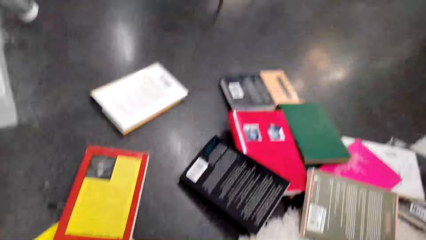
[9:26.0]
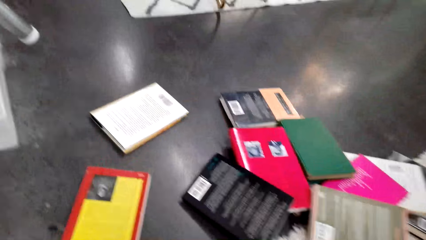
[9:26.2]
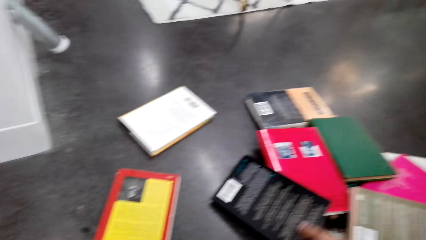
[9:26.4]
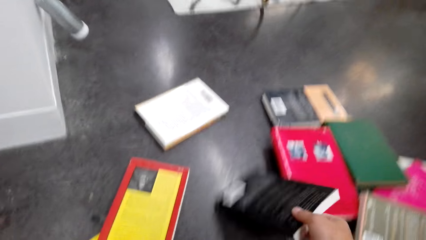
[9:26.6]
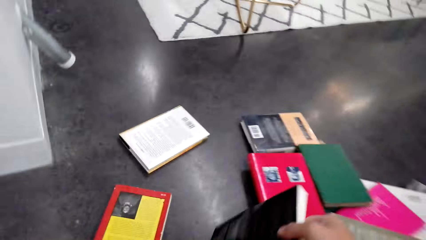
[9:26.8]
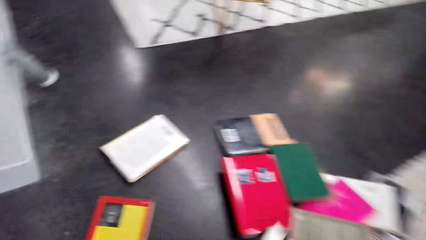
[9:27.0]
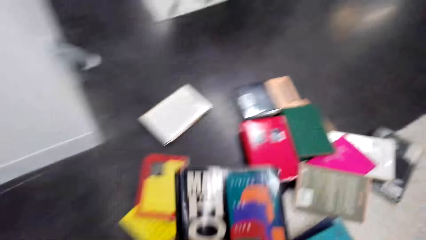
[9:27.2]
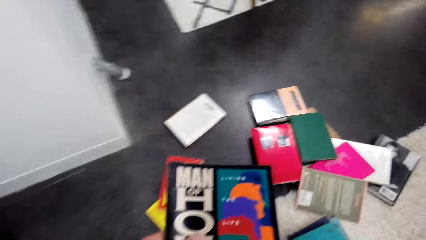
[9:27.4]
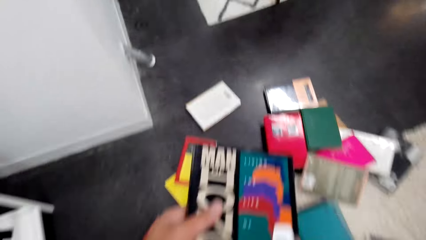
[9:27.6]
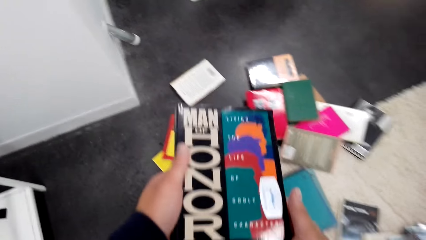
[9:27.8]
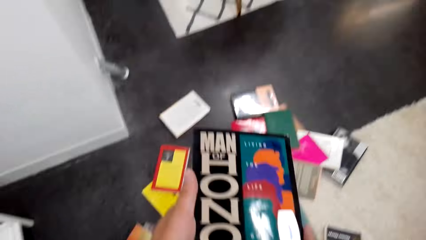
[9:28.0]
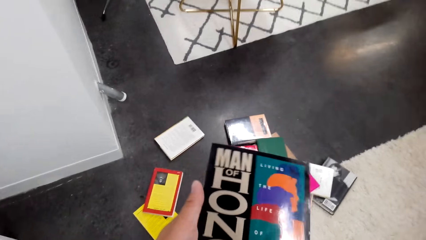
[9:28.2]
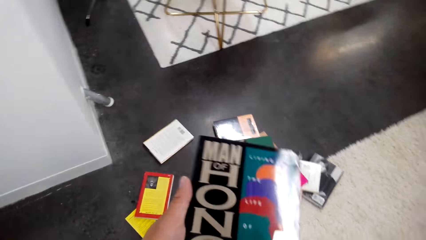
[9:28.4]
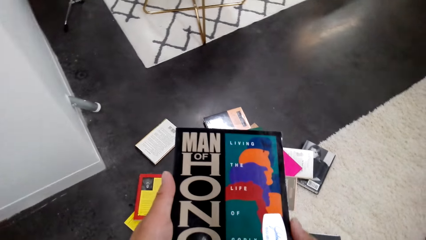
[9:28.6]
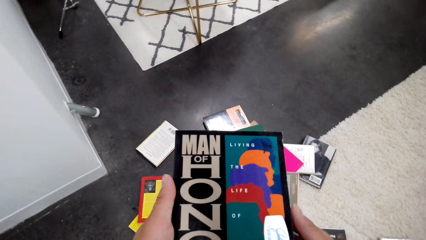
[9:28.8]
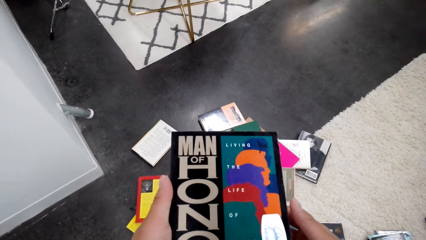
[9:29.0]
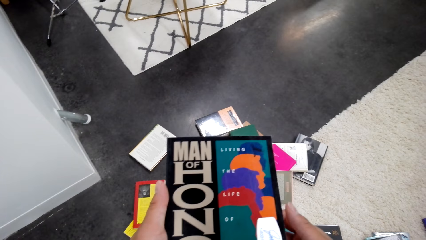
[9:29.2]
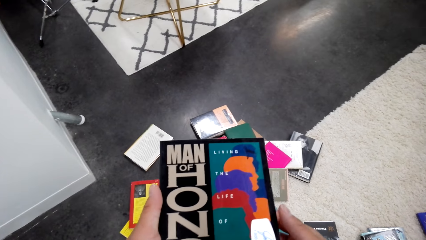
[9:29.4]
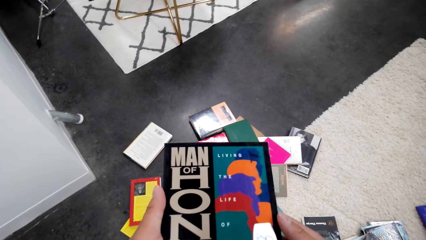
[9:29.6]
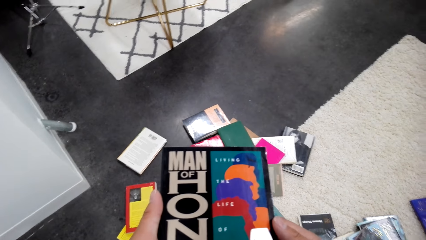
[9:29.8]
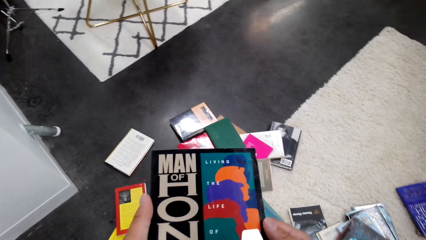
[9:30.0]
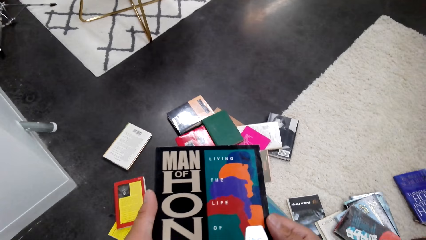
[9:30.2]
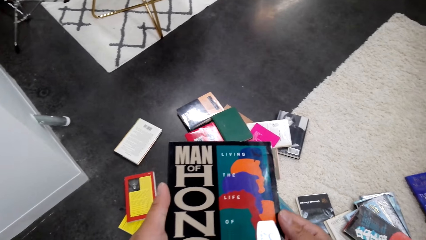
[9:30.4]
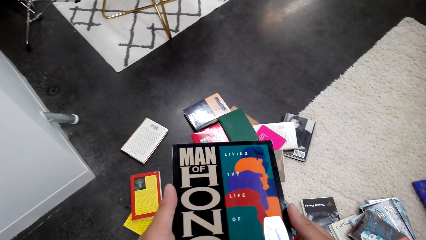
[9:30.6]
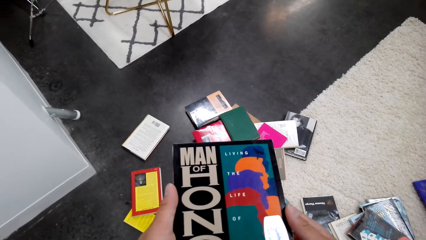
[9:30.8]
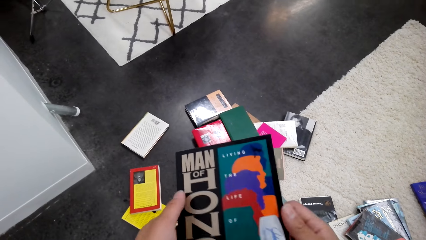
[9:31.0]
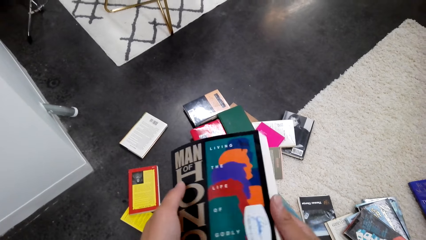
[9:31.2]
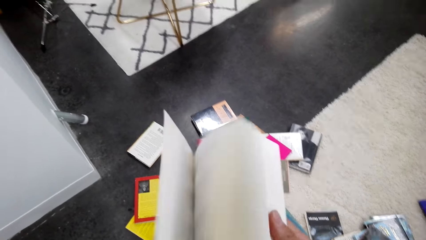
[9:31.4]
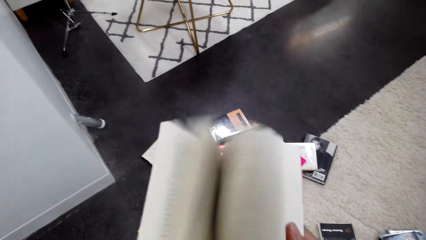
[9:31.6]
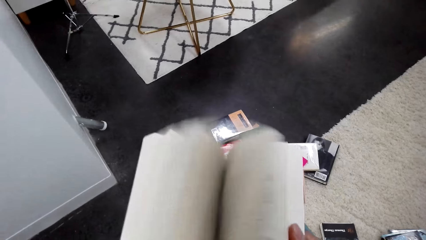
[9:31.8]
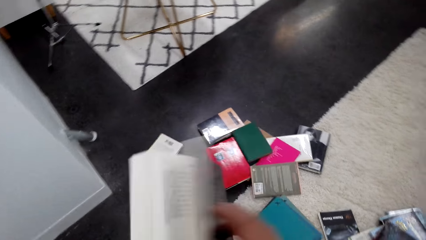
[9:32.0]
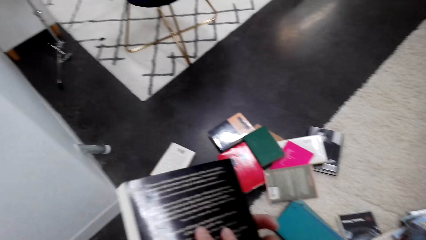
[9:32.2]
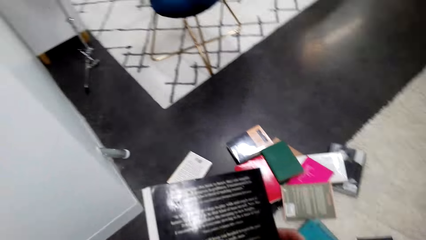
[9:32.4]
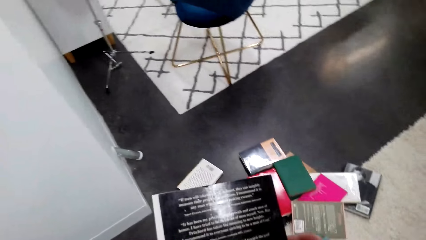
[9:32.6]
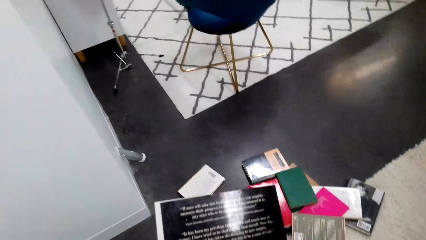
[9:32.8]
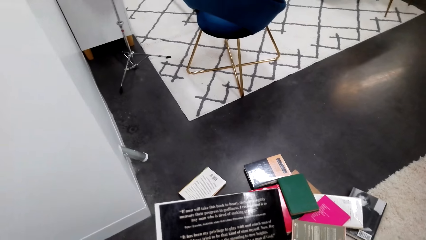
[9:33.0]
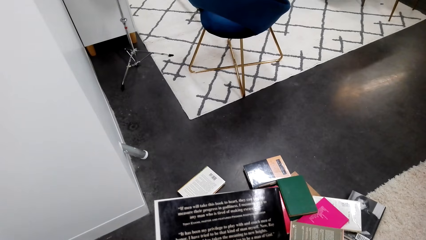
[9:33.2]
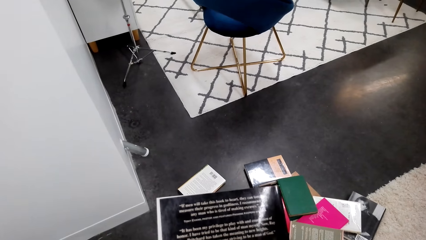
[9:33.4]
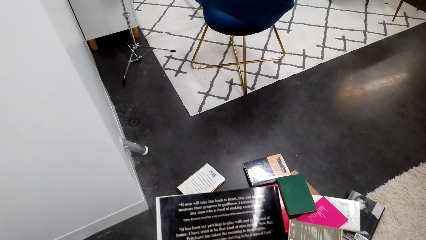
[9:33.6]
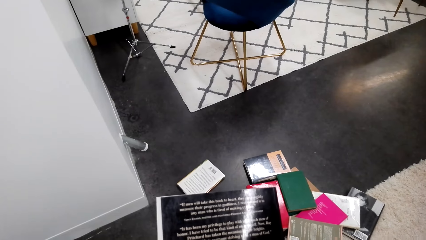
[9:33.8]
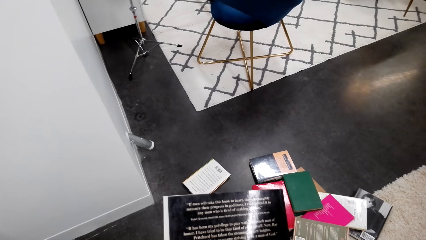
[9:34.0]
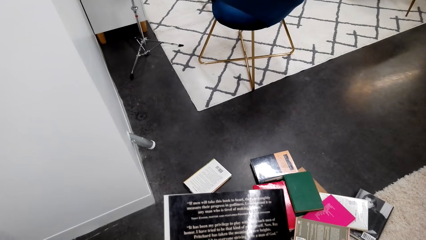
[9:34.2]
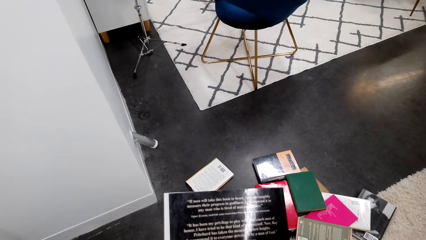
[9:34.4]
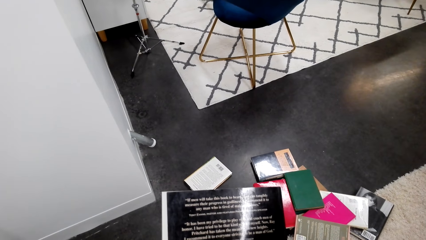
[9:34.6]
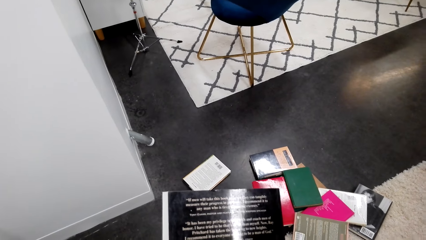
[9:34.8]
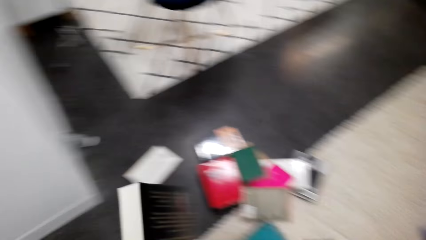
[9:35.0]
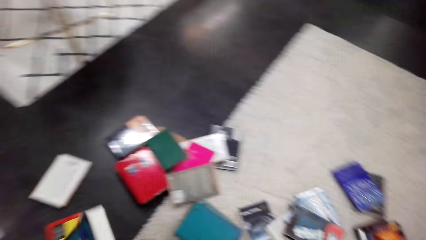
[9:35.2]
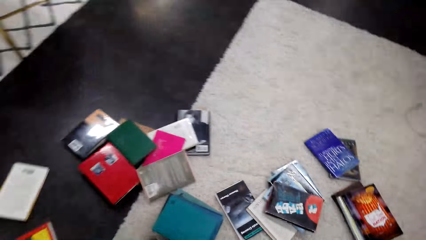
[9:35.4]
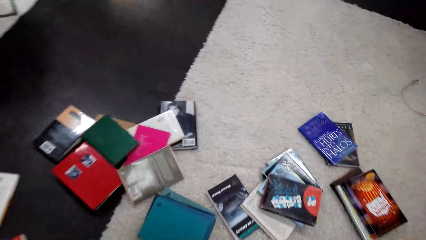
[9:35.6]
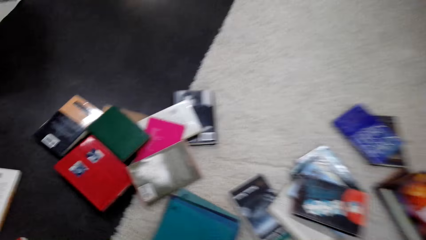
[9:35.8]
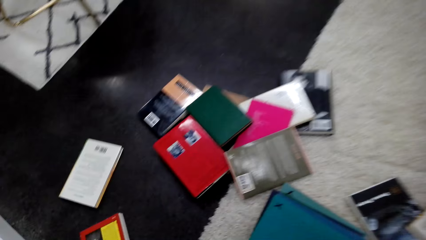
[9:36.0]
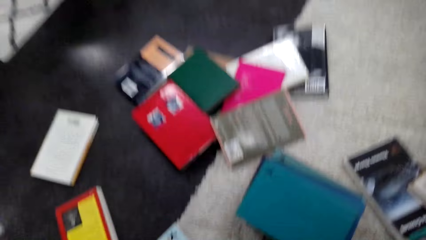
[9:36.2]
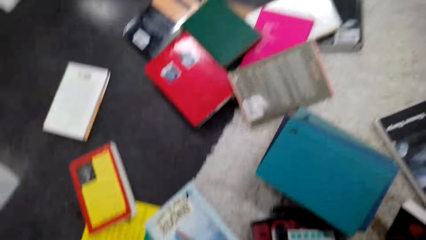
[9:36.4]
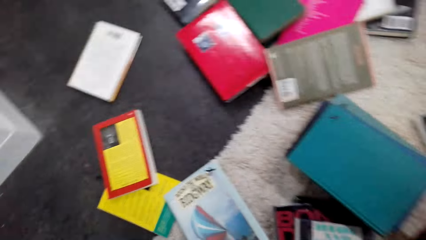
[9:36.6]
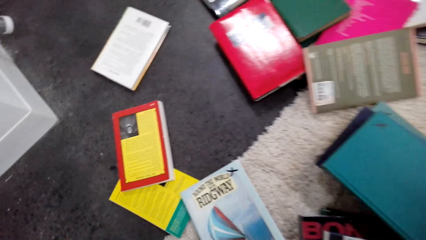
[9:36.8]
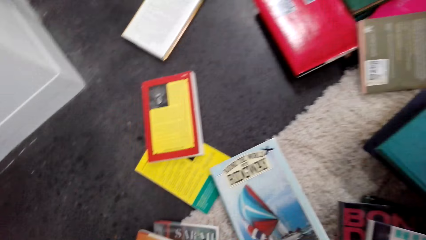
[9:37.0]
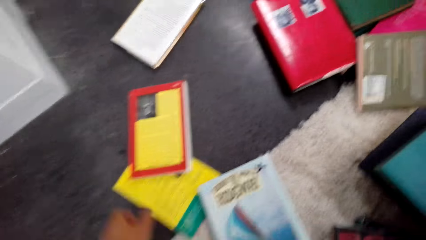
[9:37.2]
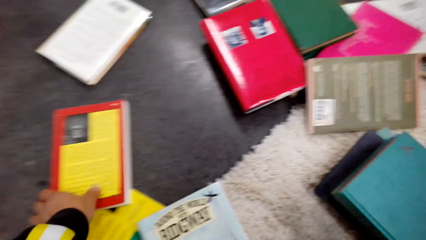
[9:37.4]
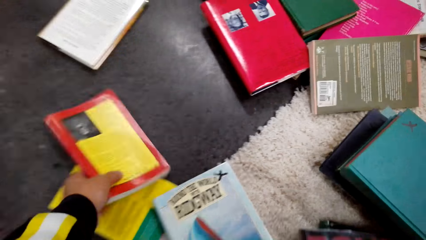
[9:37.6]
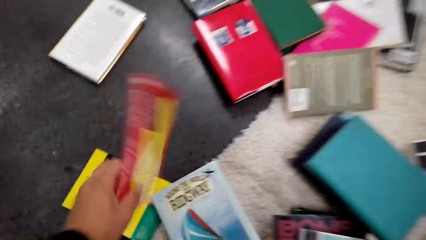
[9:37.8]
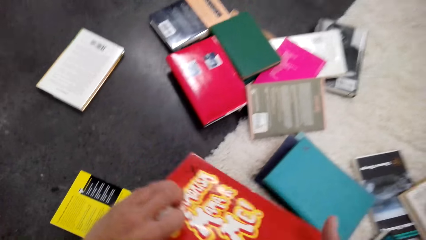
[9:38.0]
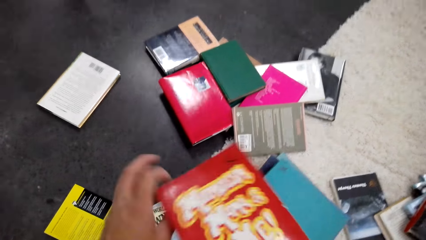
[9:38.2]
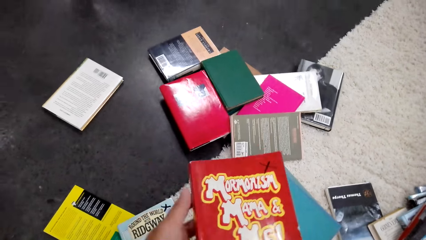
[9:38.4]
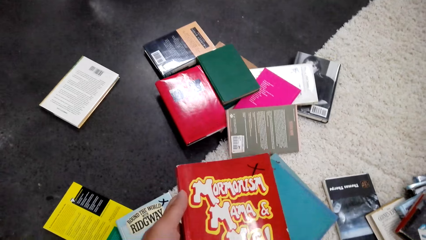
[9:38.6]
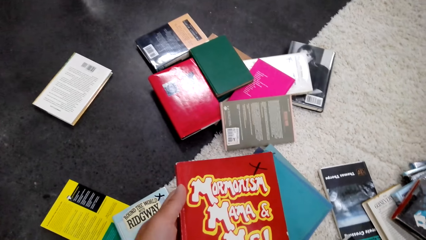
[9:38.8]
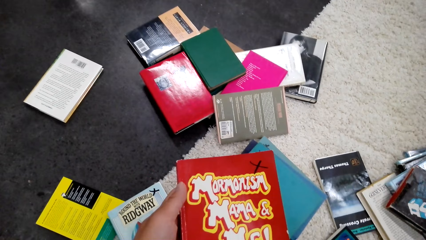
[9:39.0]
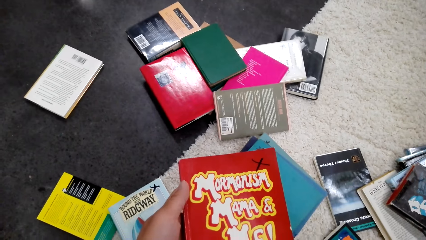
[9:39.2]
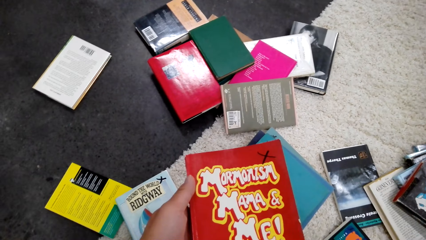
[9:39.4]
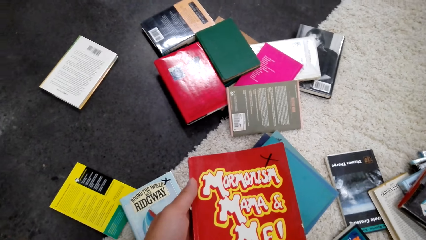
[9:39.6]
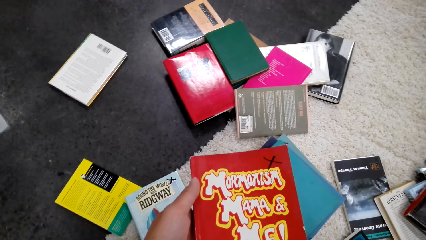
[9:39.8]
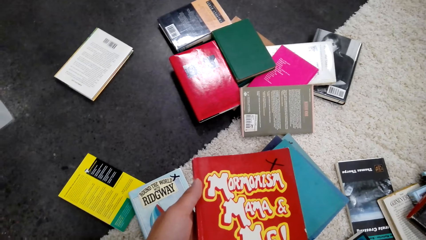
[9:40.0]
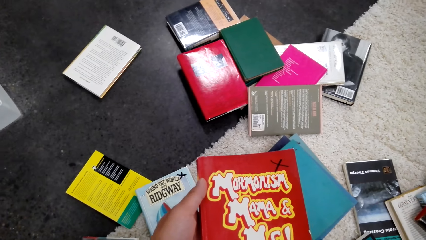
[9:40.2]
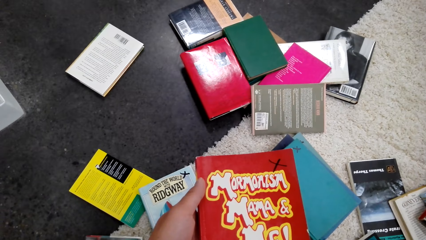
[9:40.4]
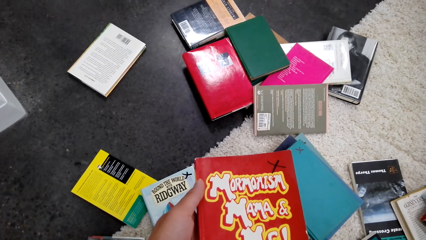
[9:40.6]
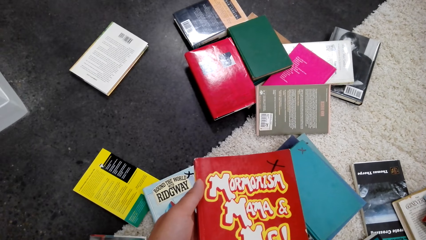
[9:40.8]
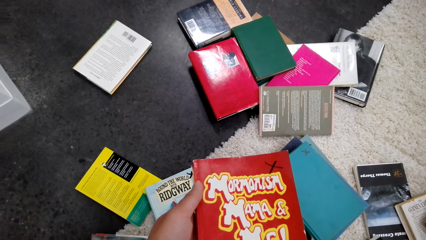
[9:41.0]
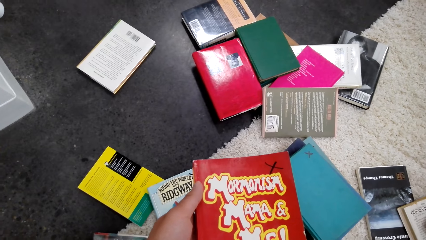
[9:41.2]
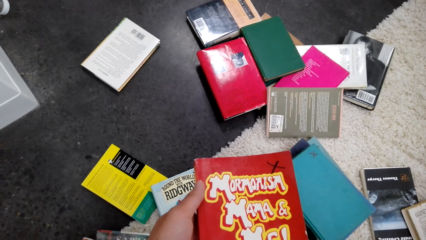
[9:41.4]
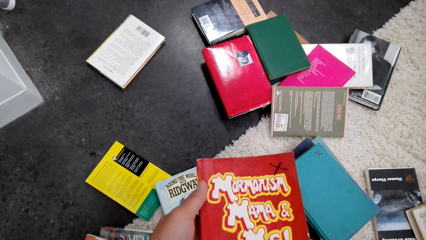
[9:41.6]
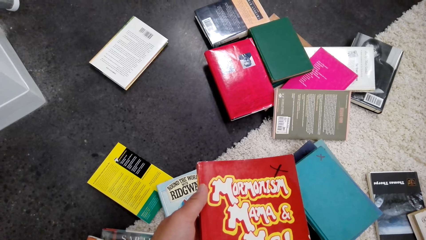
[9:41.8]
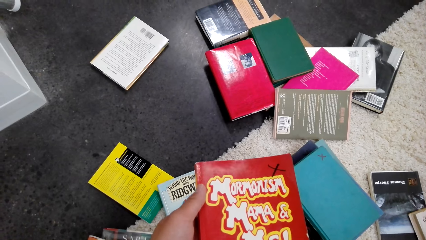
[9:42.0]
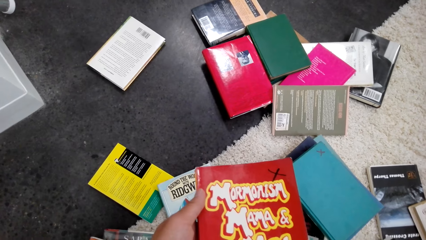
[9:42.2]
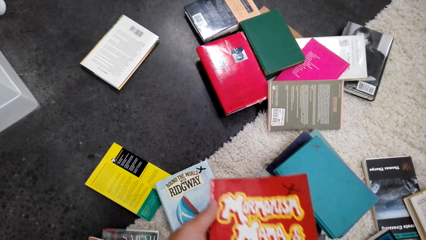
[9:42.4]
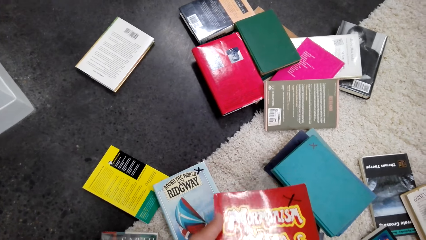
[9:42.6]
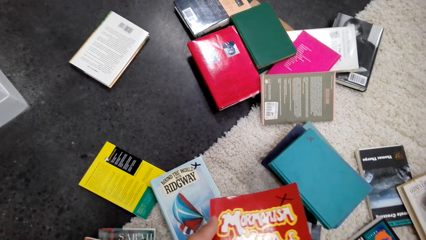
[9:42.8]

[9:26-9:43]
The camera wearer picks up a book. They pick up a book again. They read the book. They open the book pages. They read the book. They pick up a book. They hold the book with hands. They read the book.
